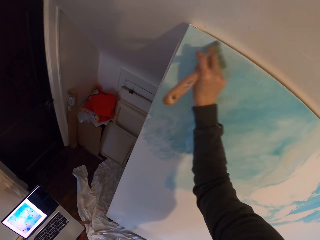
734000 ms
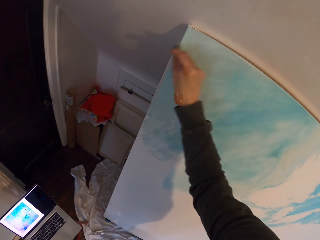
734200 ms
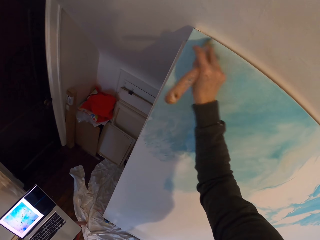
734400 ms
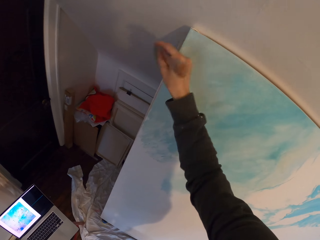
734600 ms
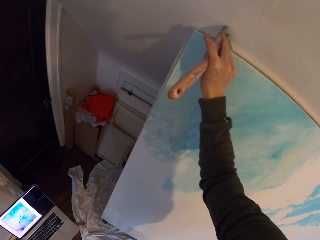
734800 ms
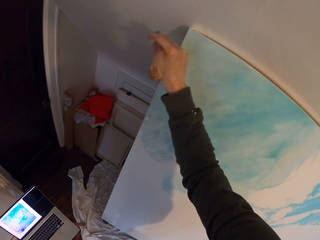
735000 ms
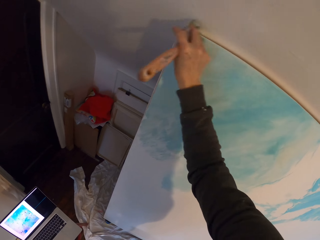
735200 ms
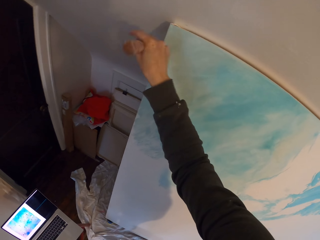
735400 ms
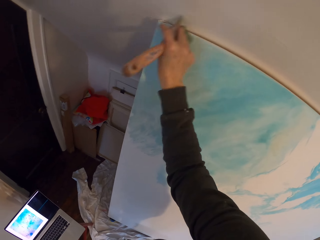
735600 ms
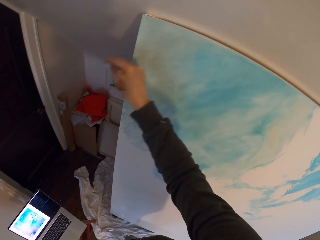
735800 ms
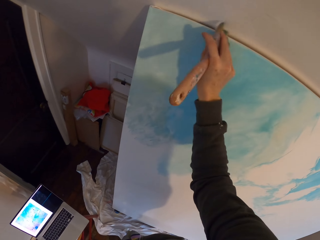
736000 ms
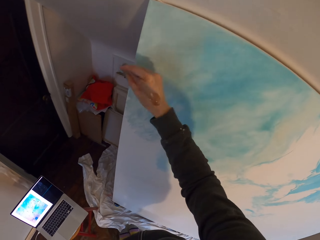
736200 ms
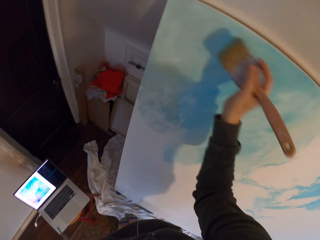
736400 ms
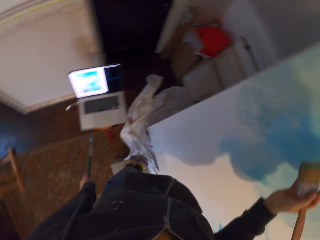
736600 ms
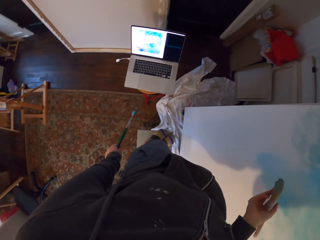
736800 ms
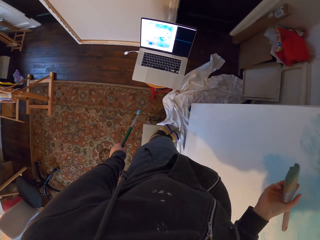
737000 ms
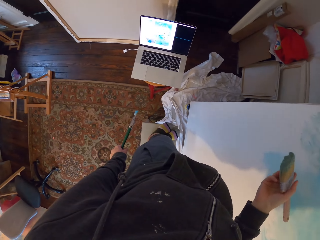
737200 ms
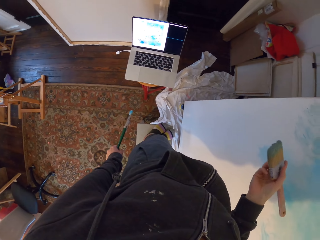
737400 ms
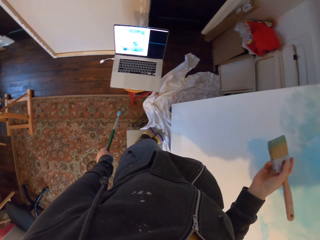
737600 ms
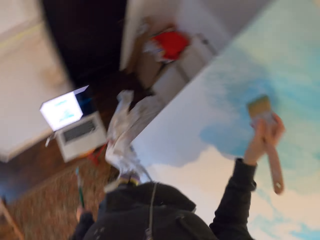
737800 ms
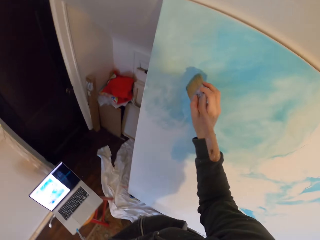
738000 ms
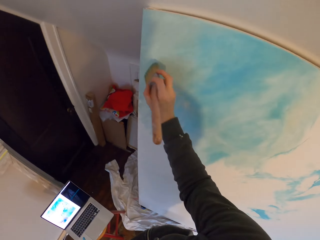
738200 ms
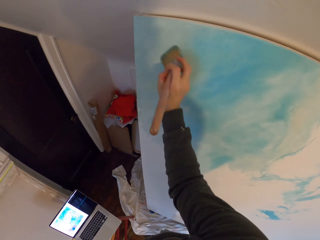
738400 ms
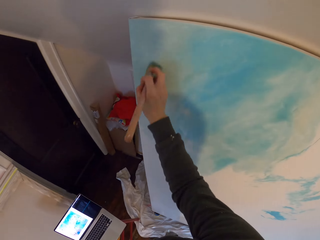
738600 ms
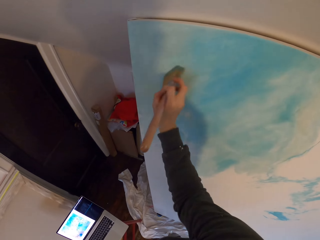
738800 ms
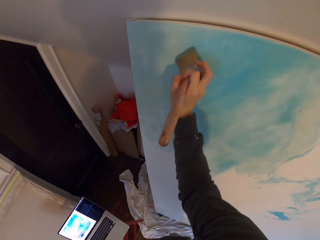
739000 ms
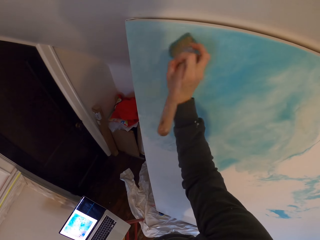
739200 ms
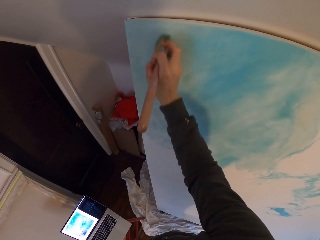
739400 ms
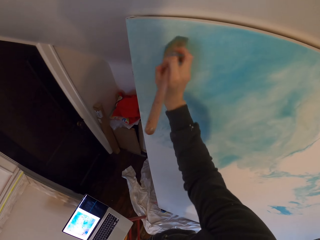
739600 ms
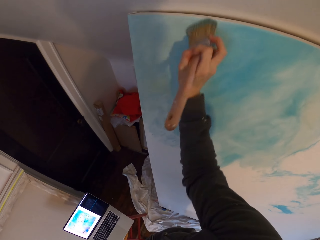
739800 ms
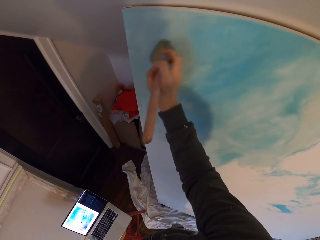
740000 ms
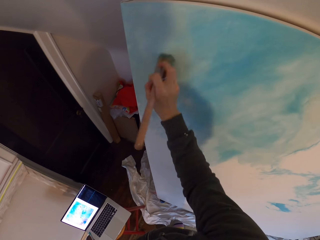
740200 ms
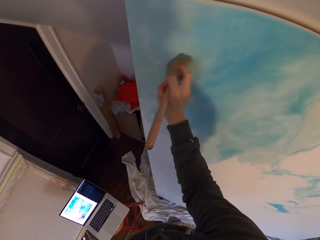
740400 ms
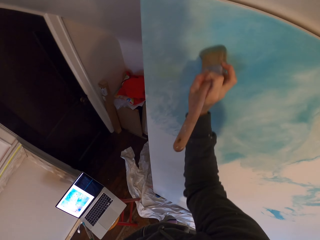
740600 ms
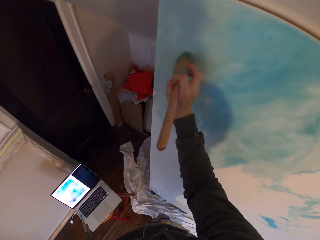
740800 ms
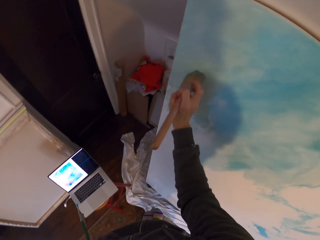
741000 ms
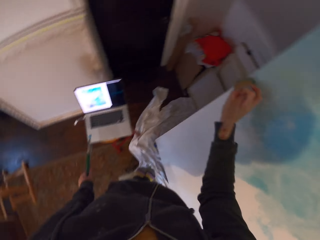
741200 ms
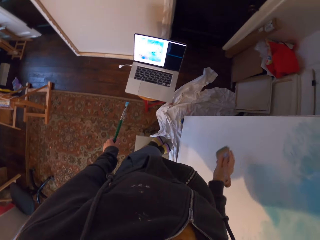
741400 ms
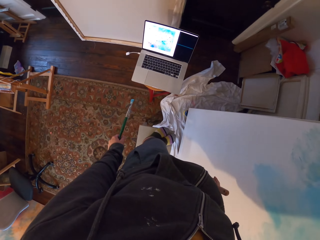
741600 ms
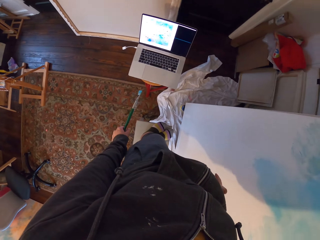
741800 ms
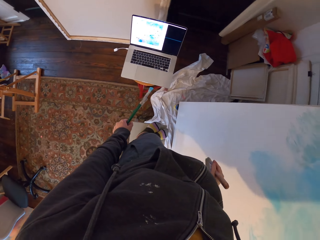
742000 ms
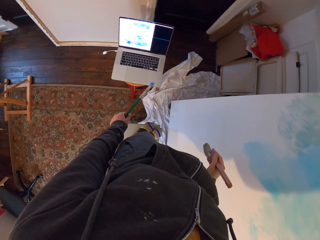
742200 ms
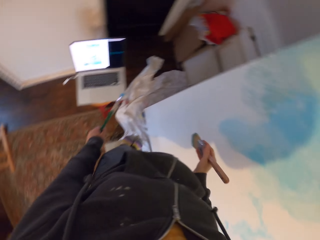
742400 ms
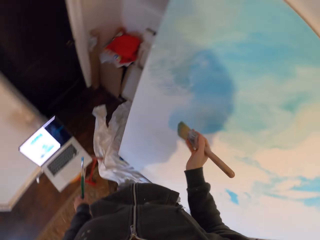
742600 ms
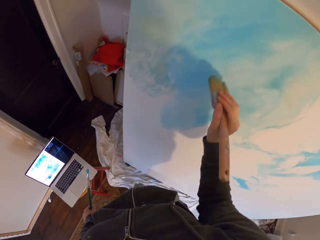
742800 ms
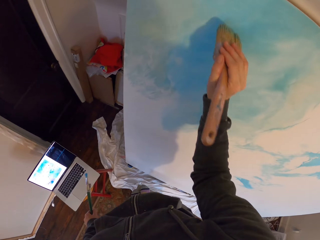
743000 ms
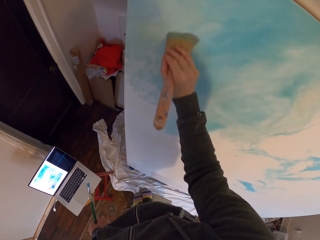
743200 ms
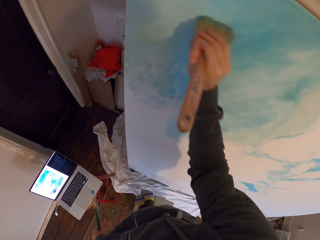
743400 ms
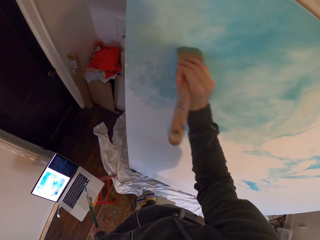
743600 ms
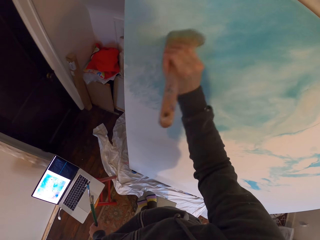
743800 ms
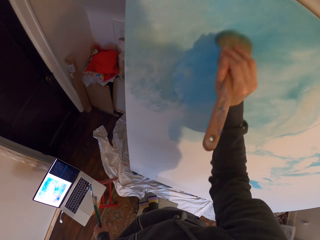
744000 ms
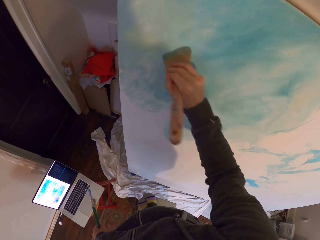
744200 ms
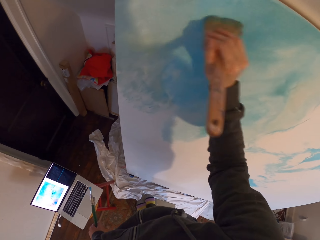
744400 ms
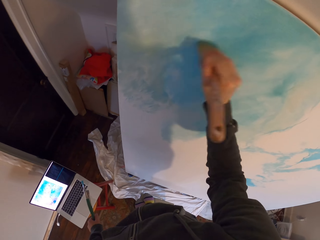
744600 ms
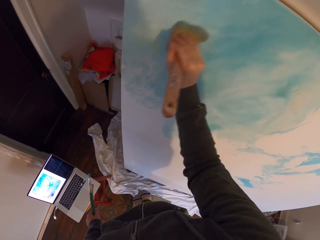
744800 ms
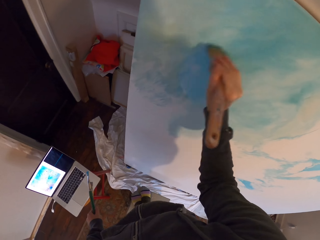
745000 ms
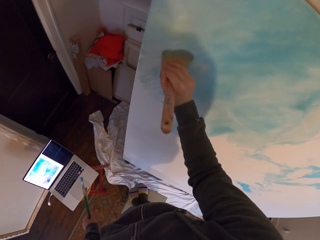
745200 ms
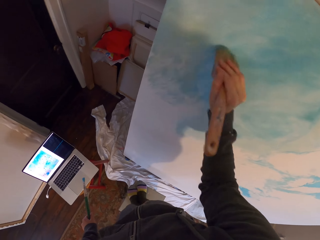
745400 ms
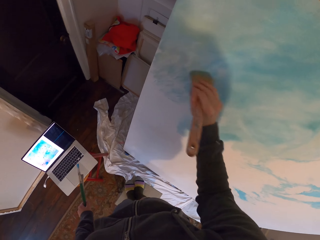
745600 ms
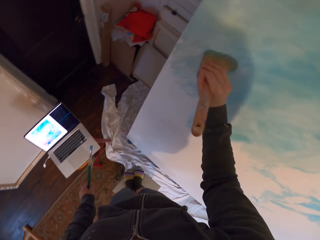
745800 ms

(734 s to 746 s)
The camera wearer looks at the laptop. They paint the board. They look at the laptop. They paint the board.

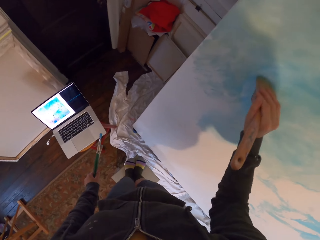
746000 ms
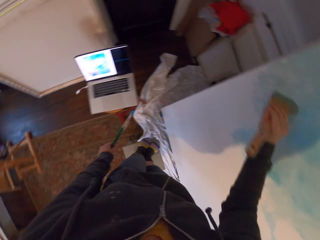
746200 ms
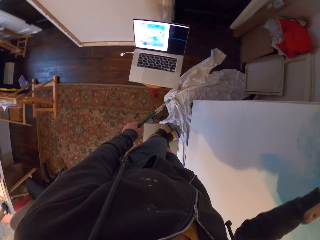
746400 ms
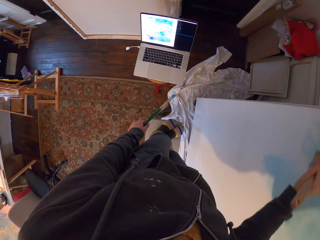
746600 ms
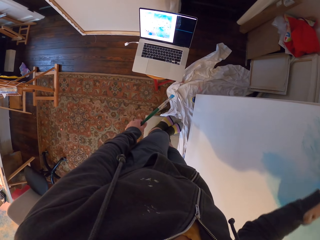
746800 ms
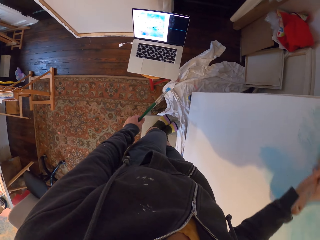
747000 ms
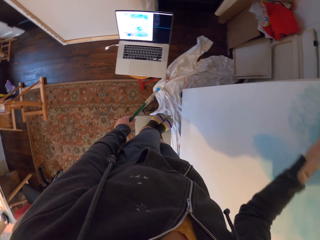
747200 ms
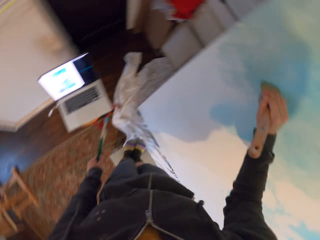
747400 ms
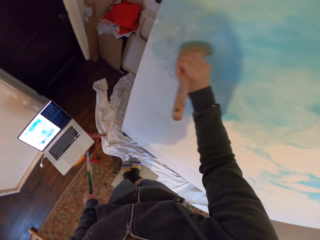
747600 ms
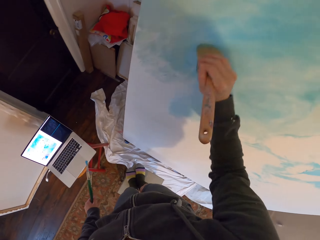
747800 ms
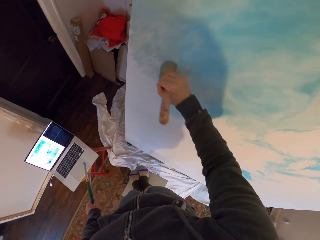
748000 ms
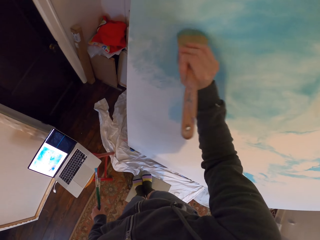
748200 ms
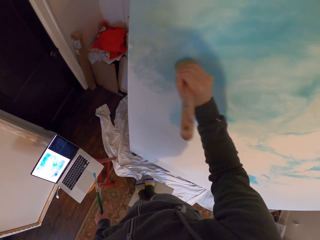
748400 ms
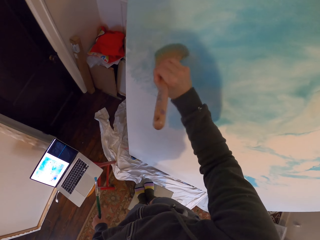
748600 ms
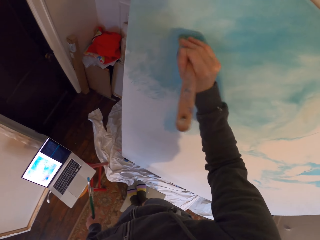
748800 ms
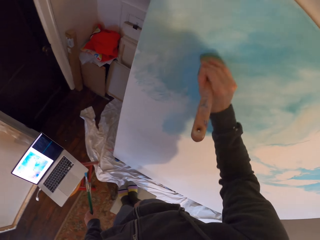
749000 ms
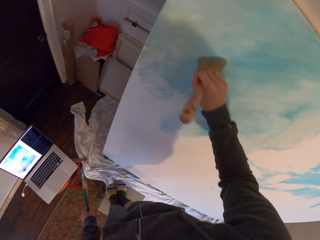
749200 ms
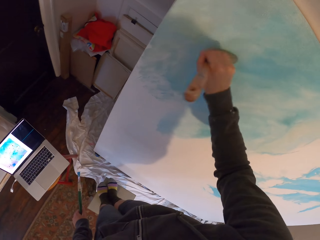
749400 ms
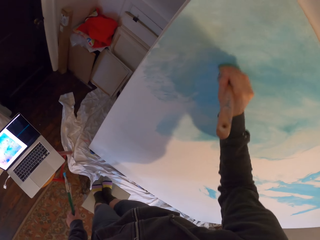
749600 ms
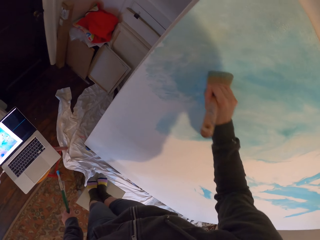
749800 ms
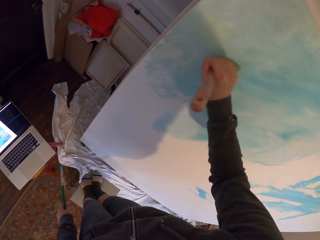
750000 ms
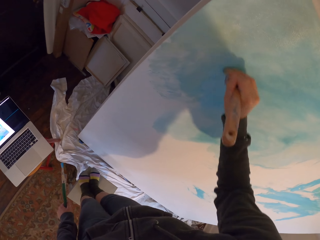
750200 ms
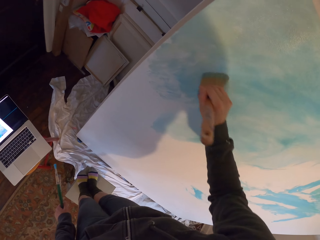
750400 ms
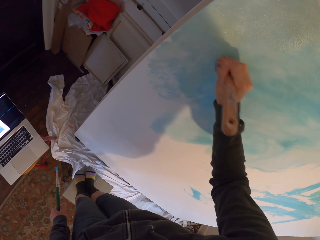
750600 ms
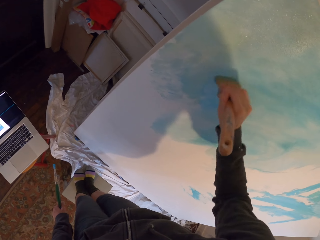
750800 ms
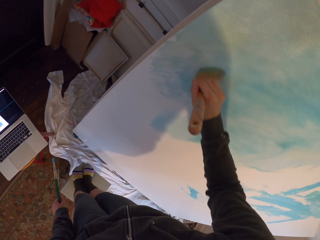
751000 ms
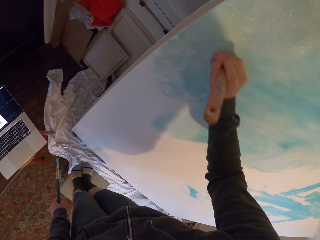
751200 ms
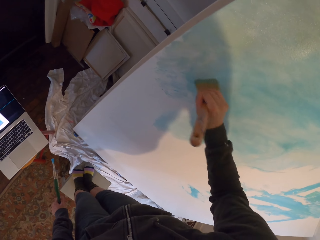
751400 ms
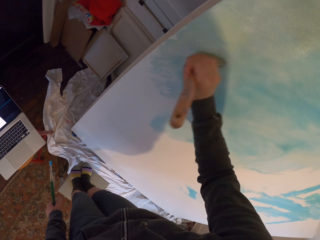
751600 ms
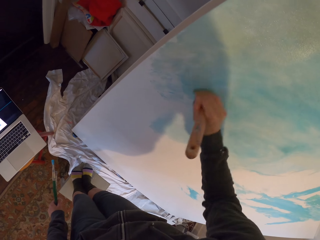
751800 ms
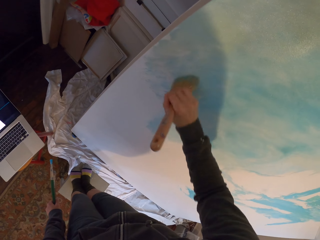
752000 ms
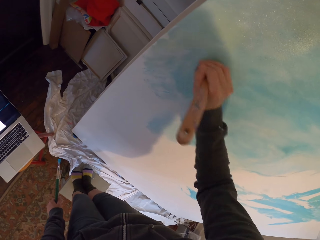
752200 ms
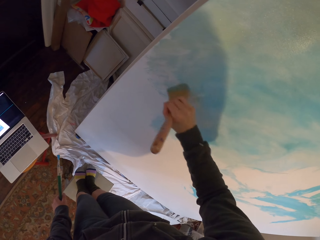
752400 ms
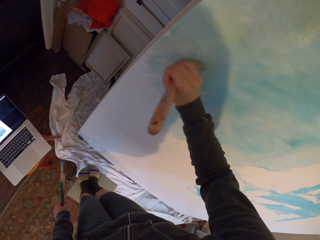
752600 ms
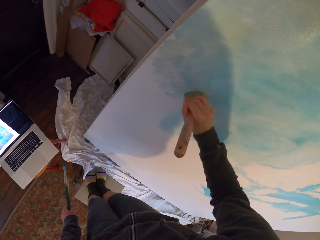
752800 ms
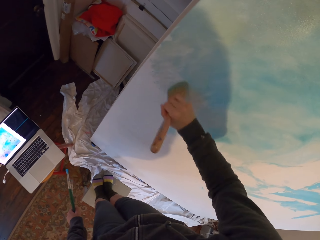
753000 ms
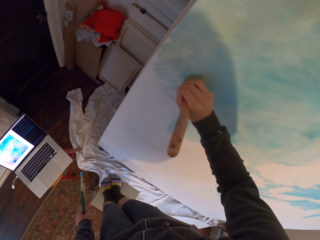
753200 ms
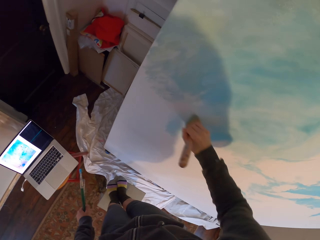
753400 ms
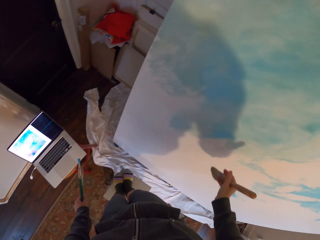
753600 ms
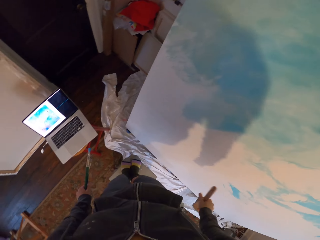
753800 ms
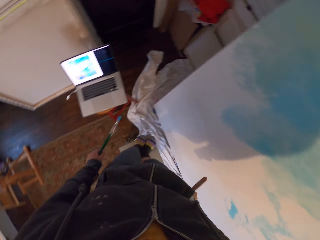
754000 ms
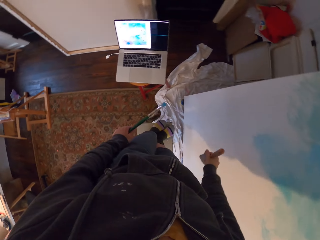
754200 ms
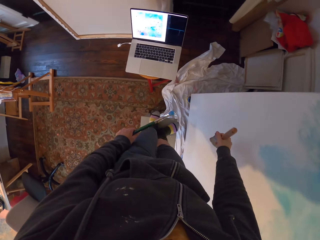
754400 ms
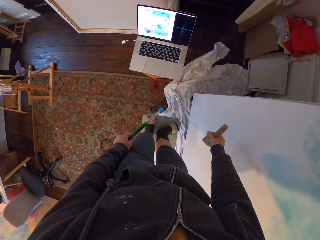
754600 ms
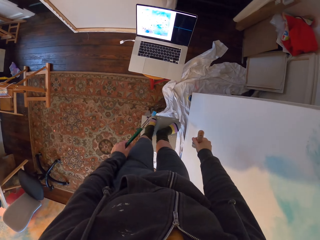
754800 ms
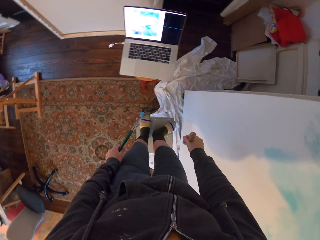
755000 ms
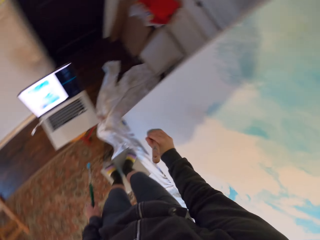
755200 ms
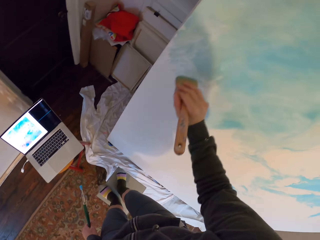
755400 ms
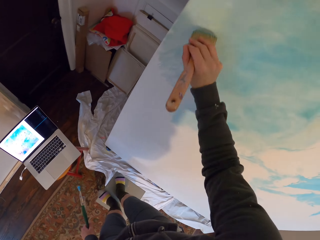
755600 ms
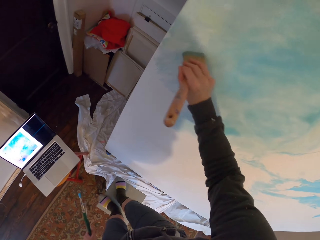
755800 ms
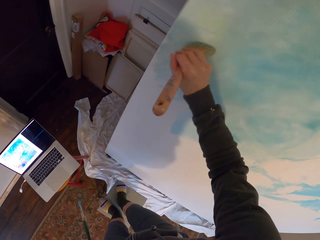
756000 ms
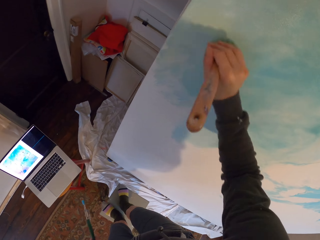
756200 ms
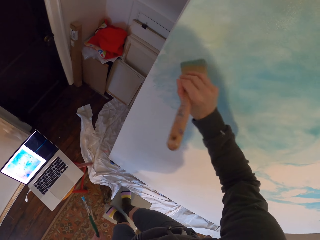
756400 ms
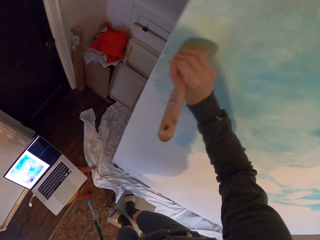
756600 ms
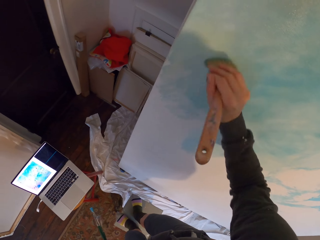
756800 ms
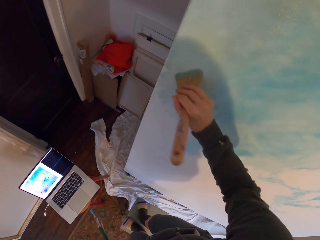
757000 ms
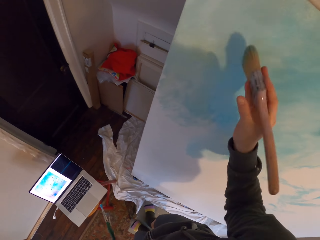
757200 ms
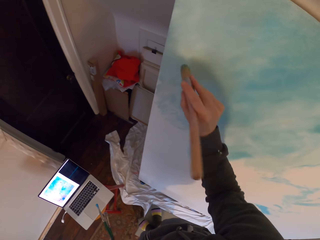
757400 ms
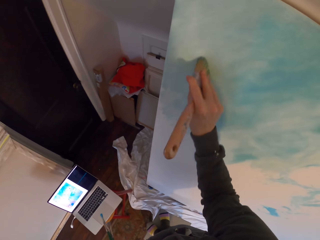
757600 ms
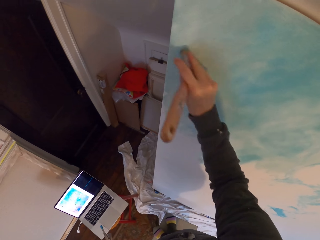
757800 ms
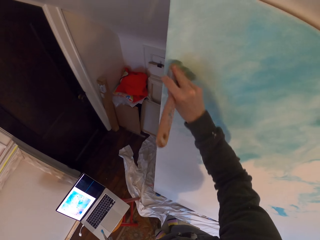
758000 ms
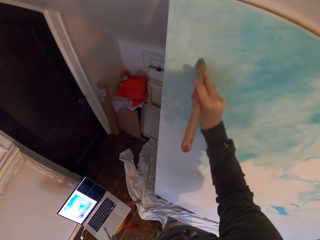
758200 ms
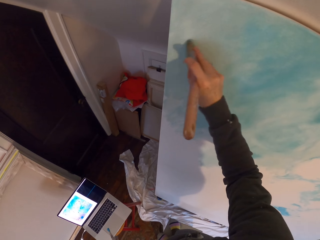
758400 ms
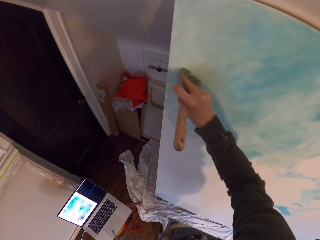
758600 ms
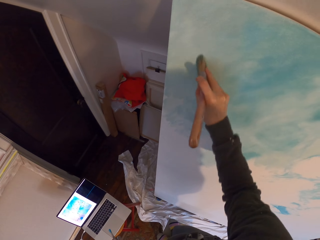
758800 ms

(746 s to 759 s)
The camera wearer looks at the laptop. They paint the board. They look at the laptop. They paint the board.
